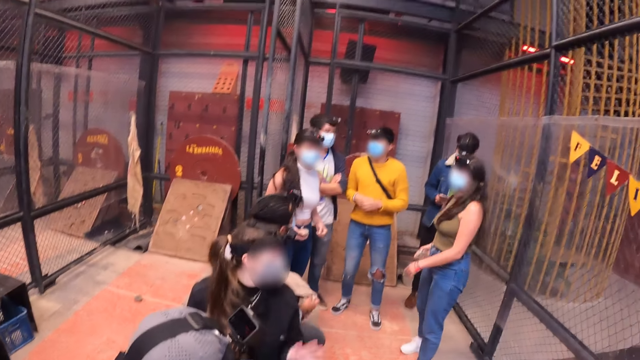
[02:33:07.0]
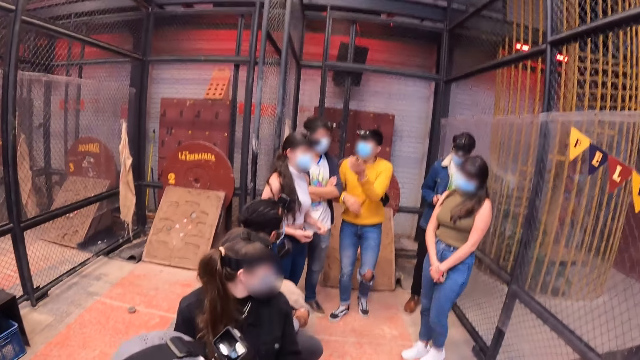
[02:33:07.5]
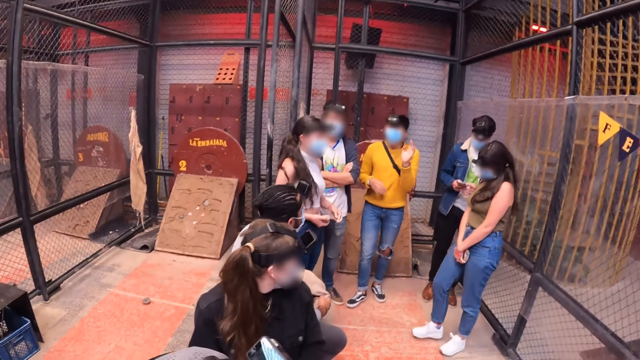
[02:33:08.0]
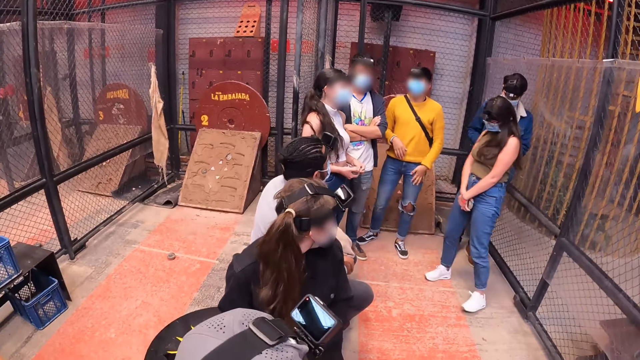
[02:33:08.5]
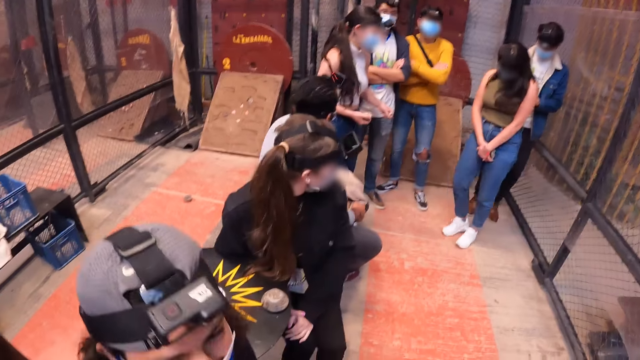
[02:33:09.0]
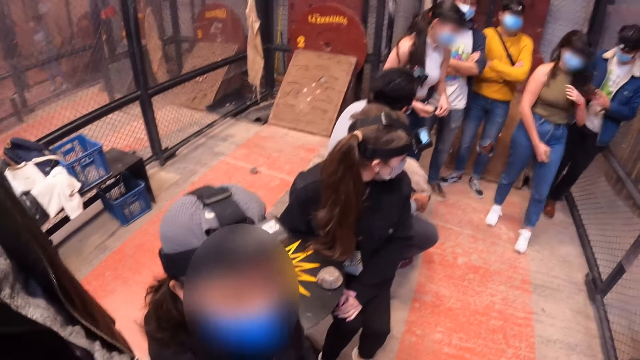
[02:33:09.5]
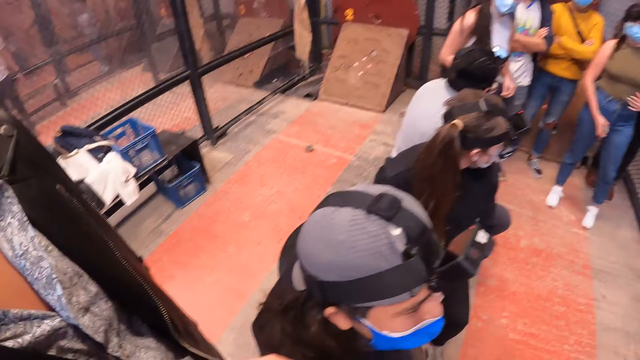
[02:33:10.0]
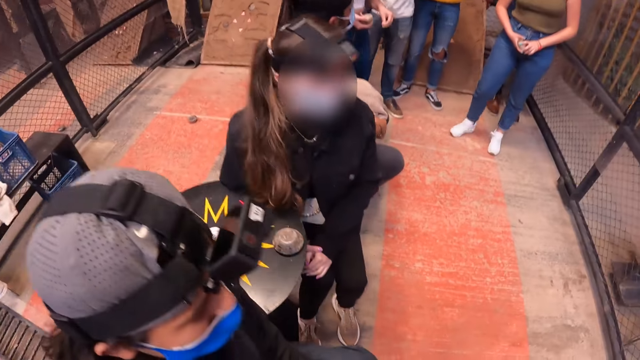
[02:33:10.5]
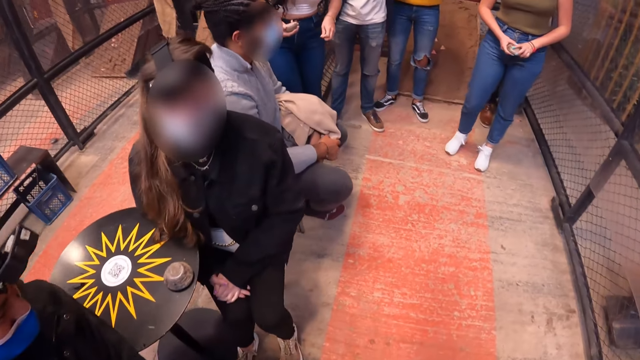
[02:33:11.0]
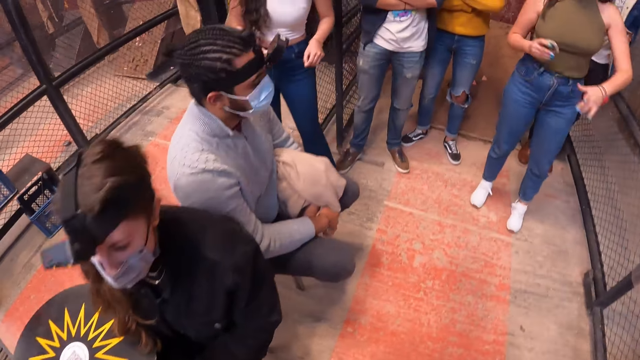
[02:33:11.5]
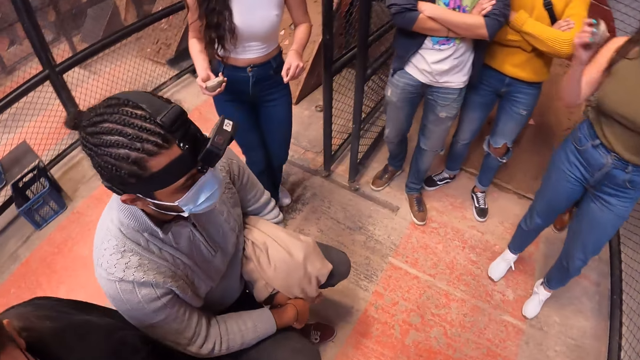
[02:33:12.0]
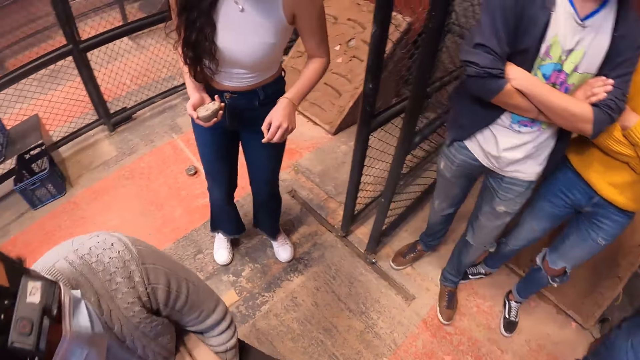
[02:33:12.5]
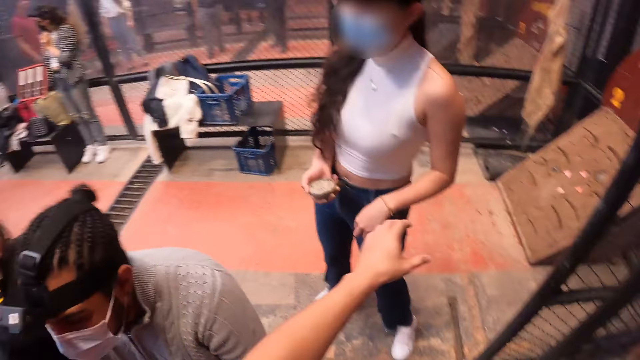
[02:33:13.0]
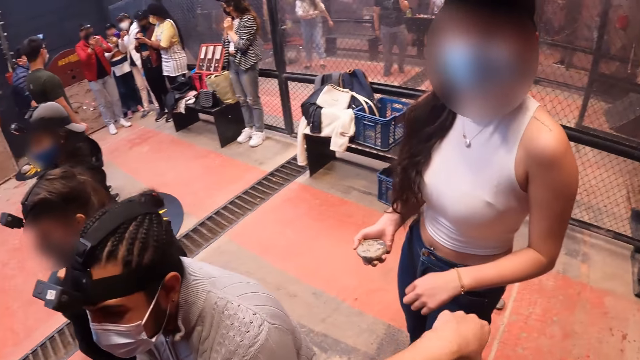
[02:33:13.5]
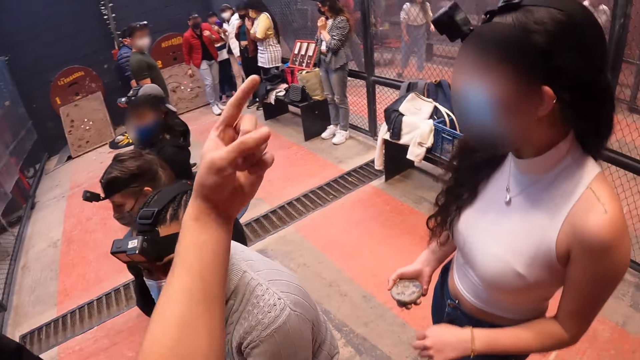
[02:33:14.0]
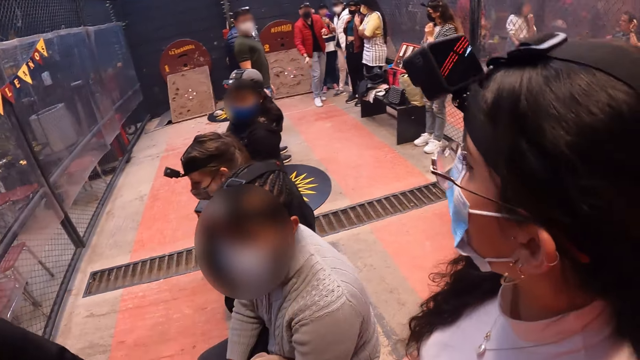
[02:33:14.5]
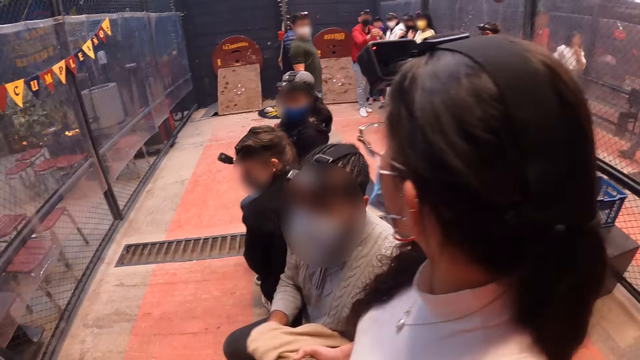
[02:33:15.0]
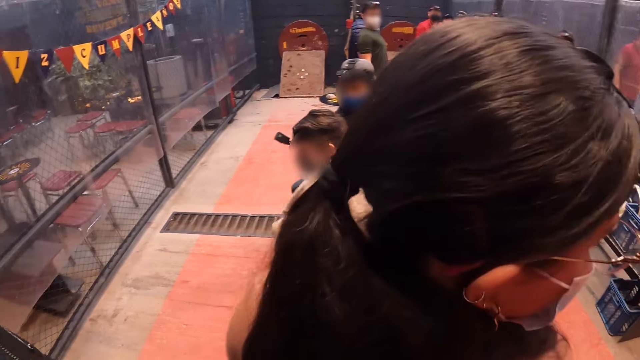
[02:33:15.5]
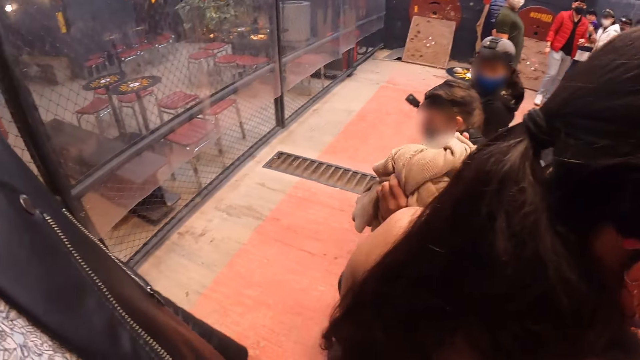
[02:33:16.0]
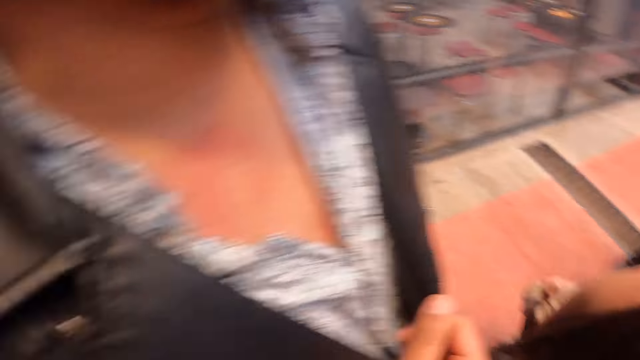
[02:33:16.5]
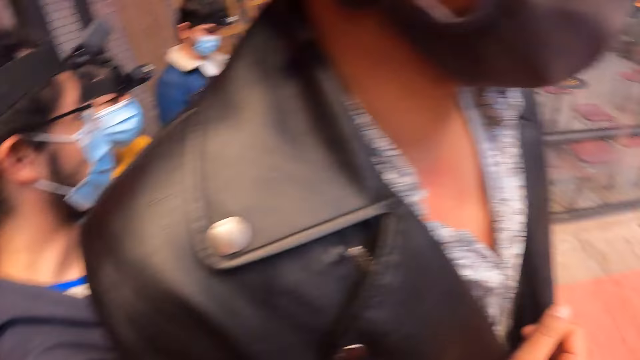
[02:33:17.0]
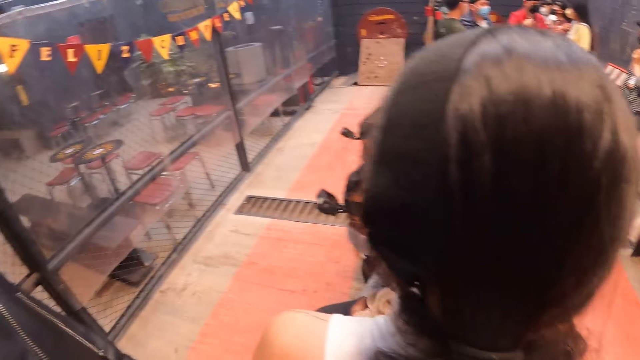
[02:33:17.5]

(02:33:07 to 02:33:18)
The camera wearer looks at a man. They look around the room. They walk around the room. They converse with a woman. A man adjusts a jacket on his legs with both hands.

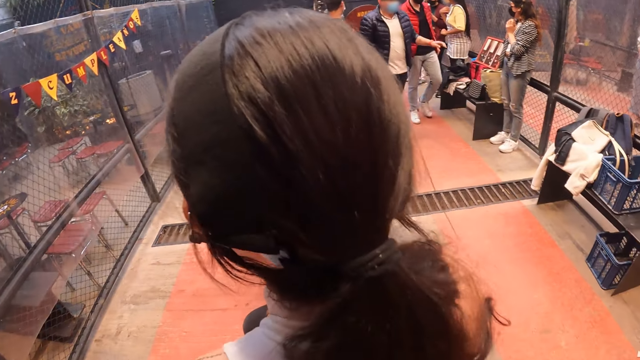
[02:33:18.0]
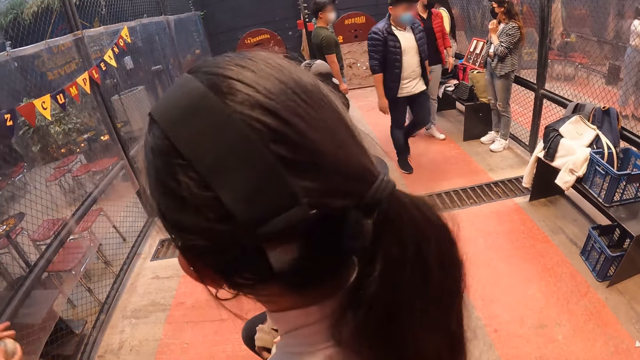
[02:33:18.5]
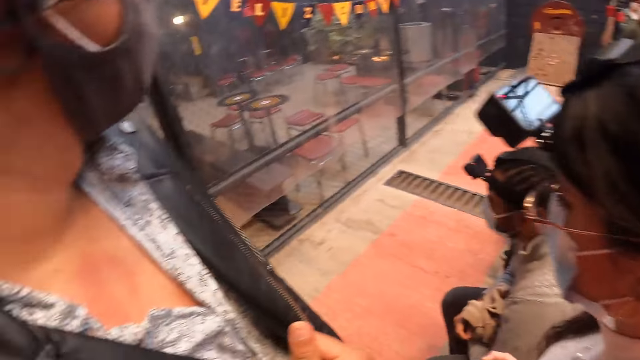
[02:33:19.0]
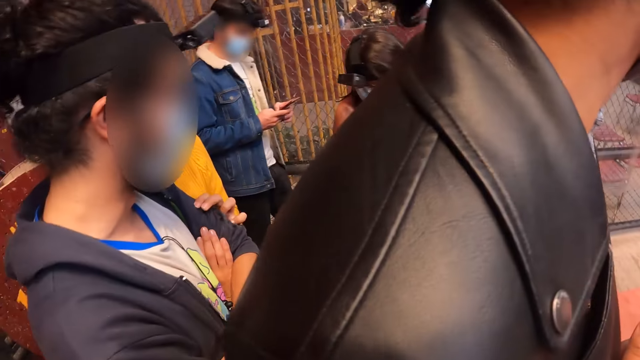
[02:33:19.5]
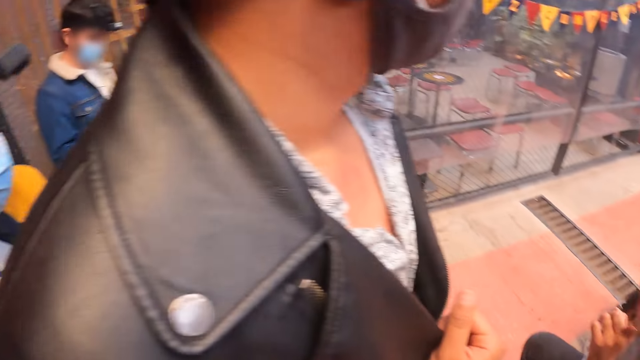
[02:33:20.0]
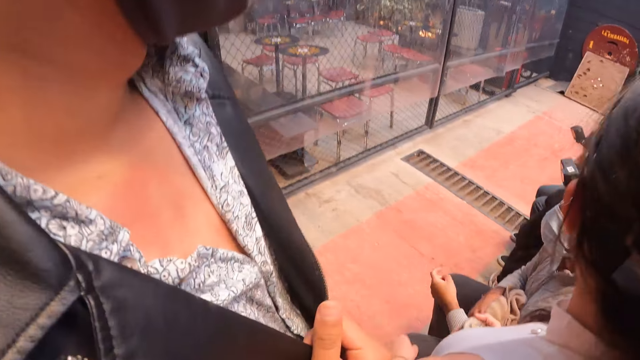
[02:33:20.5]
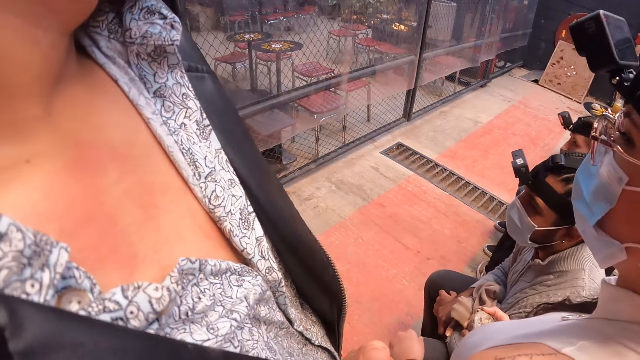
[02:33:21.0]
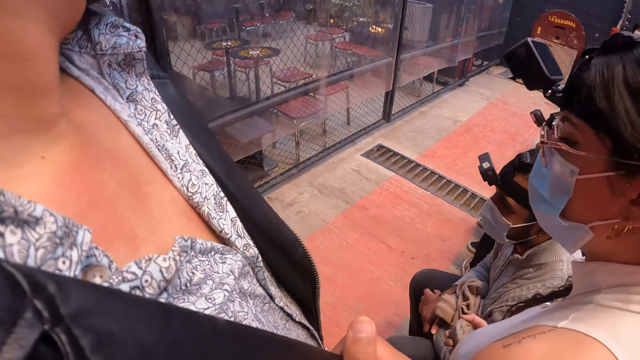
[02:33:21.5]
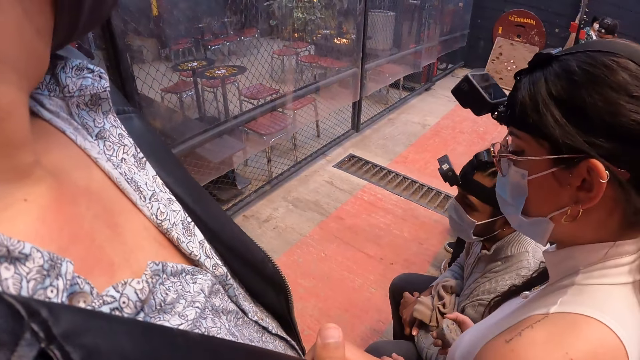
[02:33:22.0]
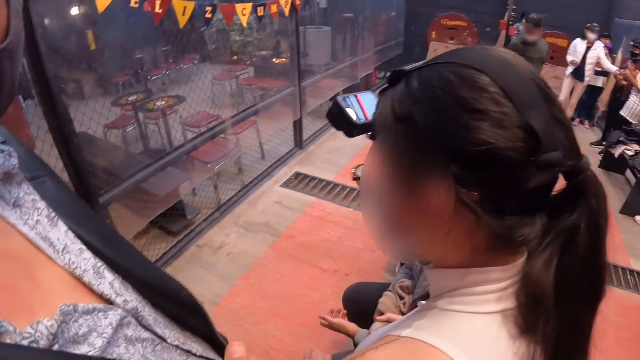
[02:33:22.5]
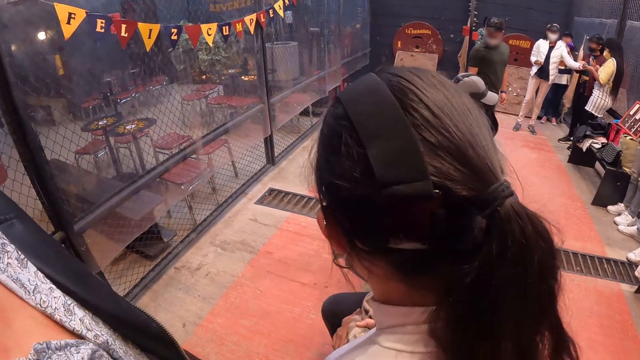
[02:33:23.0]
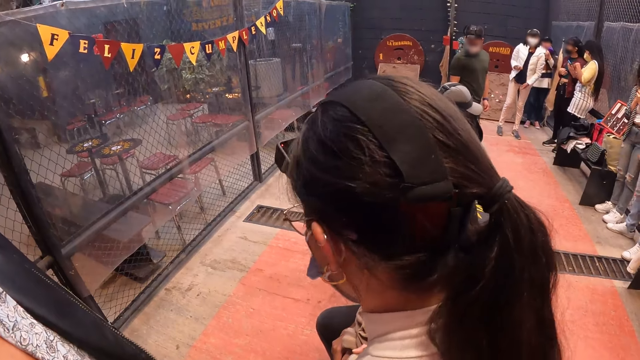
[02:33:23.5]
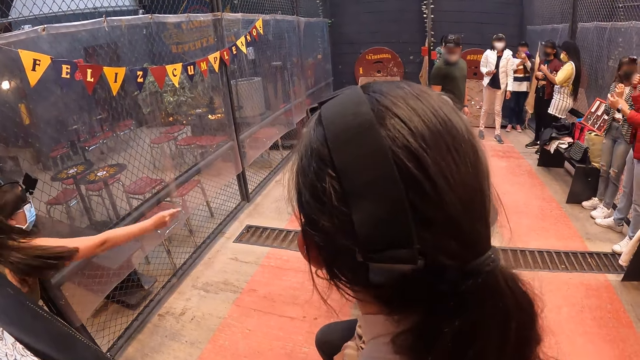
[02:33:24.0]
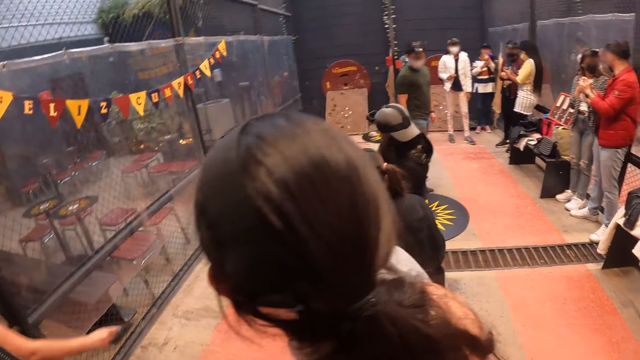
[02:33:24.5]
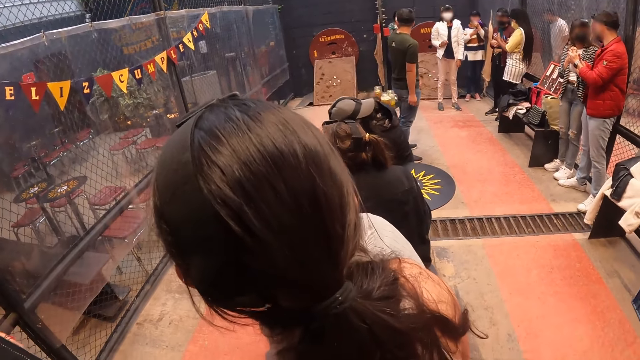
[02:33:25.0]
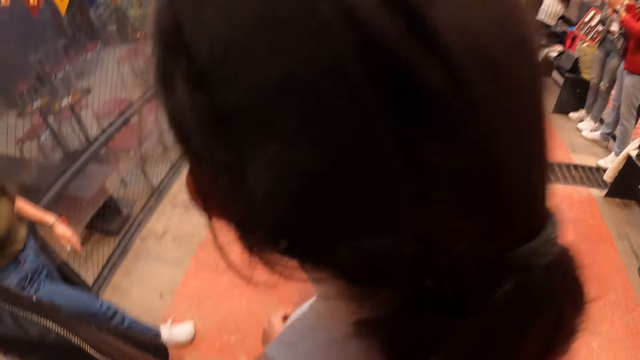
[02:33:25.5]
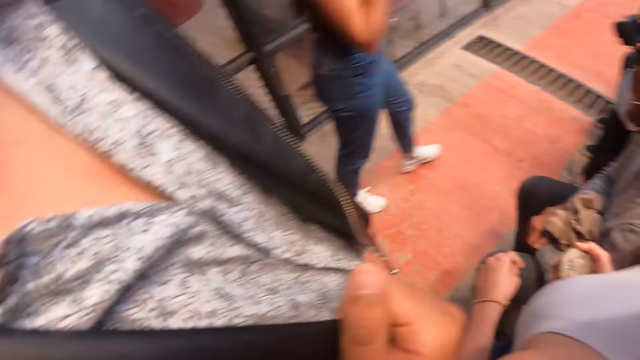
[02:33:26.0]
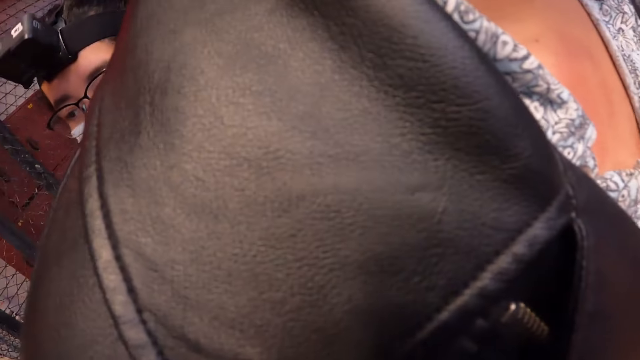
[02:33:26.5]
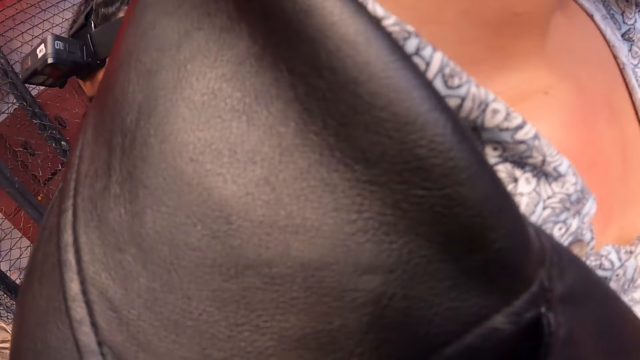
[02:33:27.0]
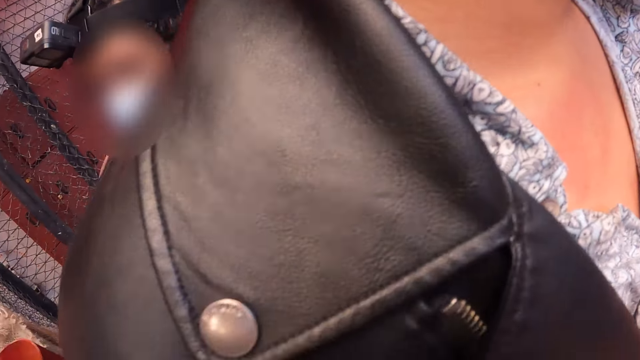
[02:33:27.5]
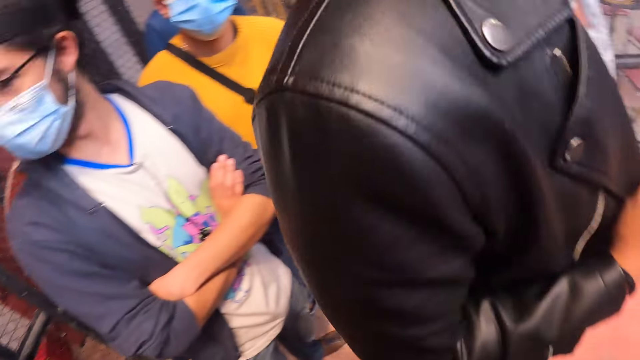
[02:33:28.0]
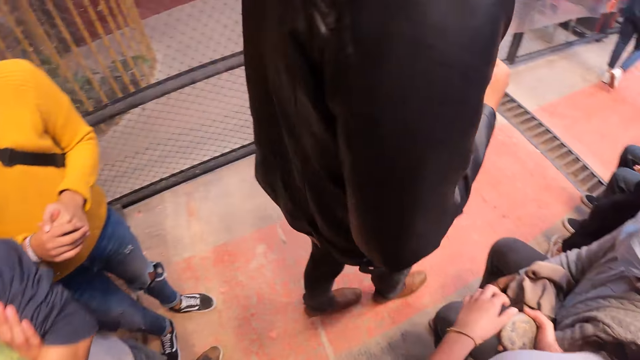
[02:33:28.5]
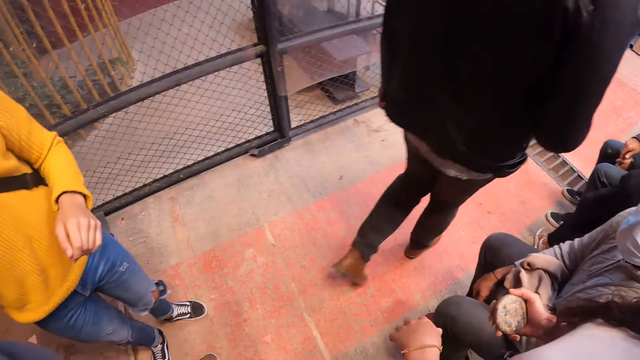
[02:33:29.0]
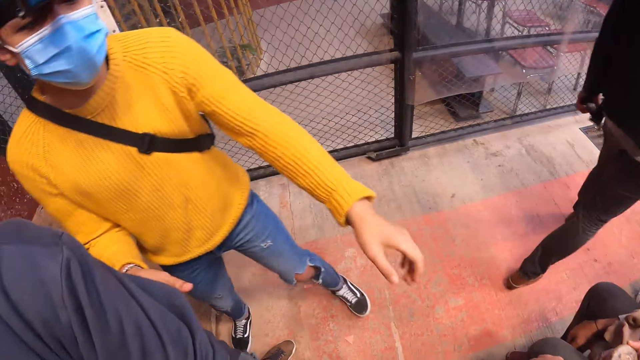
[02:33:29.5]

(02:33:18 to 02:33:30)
A man holds another man's left arm. A woman throws a stone in her right hand towards a board on the floor. She walks towards the board on the floor. Another man walks towards the woman.
